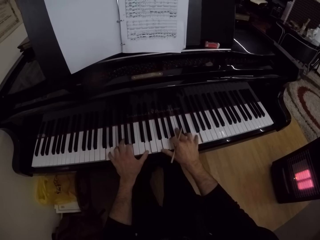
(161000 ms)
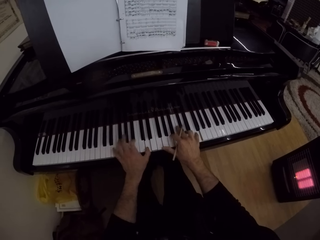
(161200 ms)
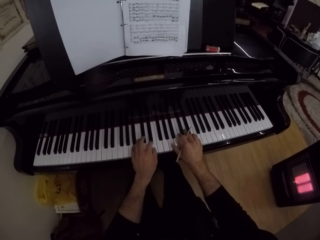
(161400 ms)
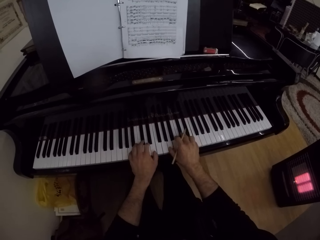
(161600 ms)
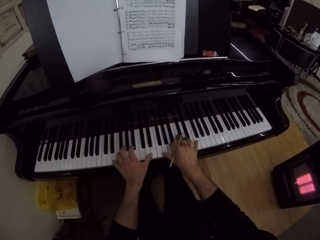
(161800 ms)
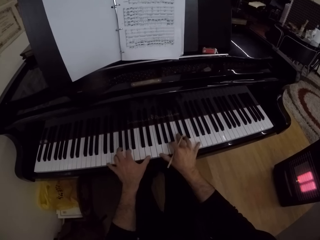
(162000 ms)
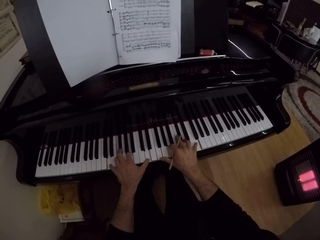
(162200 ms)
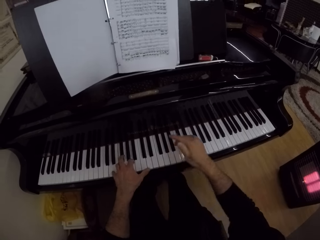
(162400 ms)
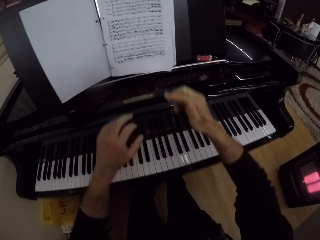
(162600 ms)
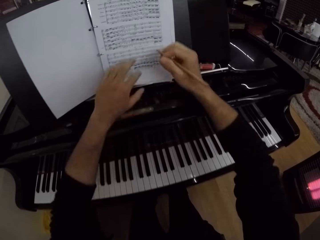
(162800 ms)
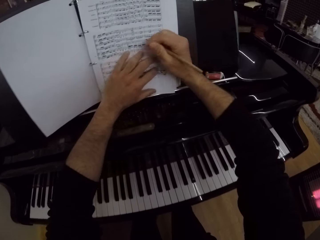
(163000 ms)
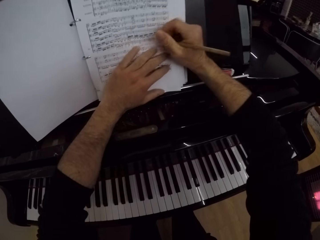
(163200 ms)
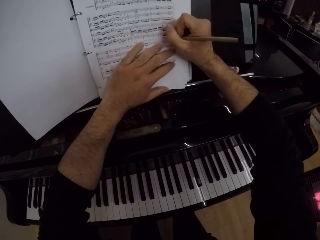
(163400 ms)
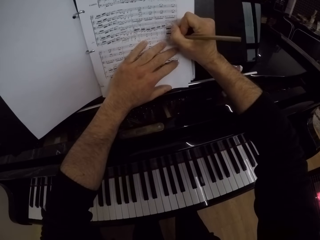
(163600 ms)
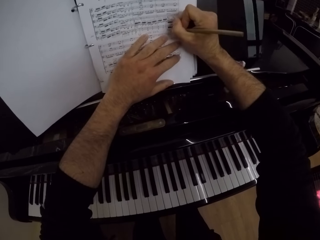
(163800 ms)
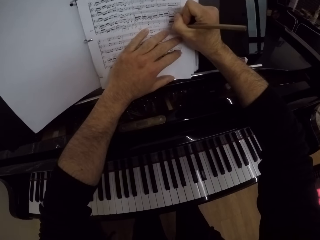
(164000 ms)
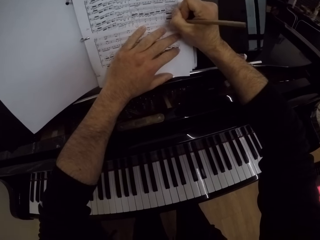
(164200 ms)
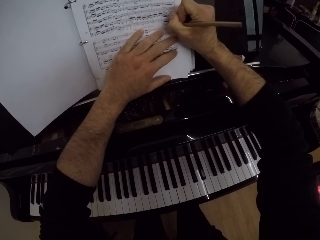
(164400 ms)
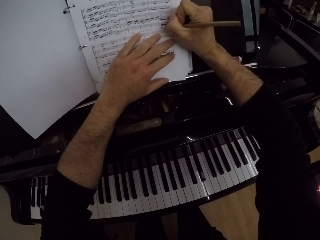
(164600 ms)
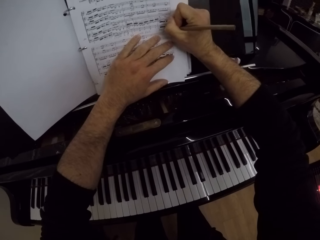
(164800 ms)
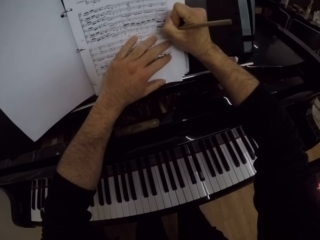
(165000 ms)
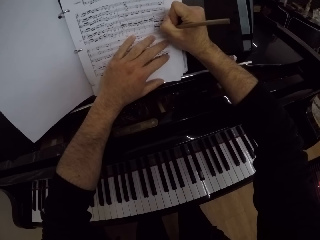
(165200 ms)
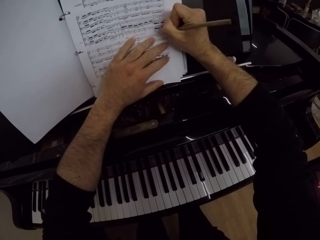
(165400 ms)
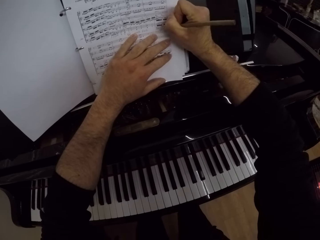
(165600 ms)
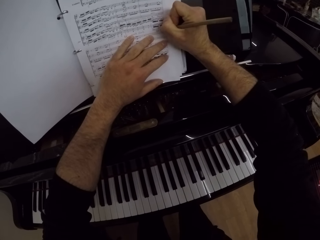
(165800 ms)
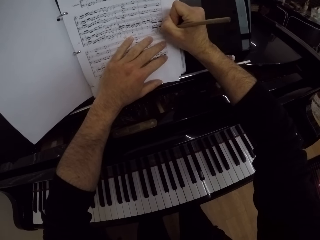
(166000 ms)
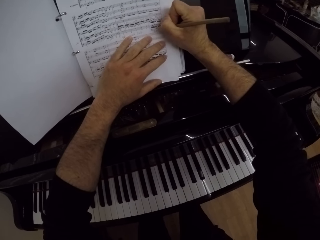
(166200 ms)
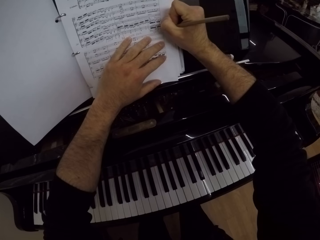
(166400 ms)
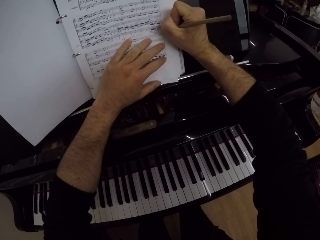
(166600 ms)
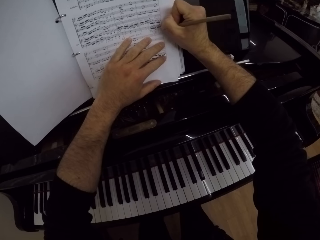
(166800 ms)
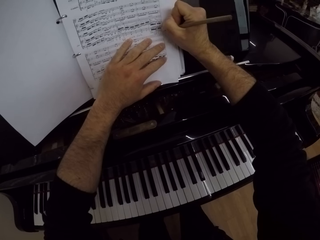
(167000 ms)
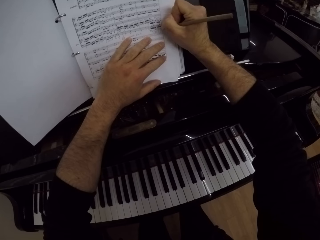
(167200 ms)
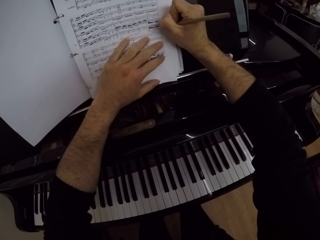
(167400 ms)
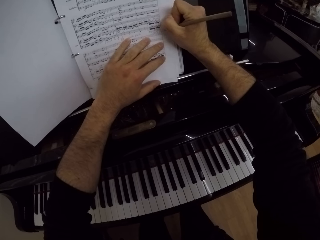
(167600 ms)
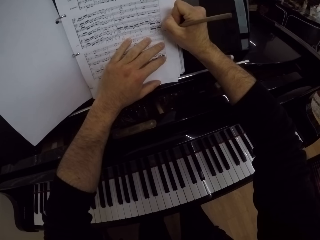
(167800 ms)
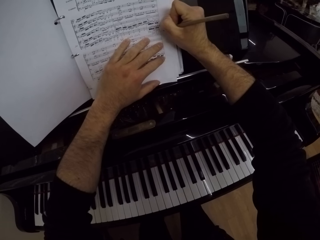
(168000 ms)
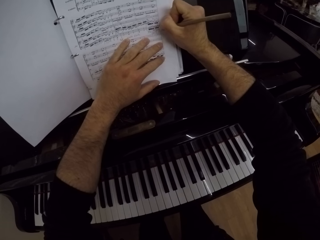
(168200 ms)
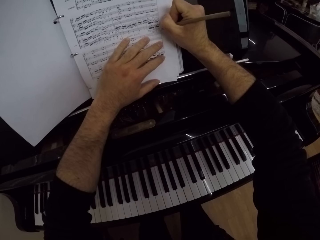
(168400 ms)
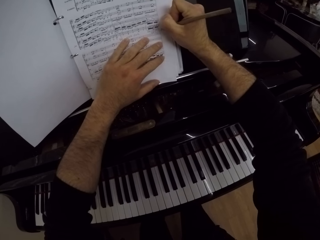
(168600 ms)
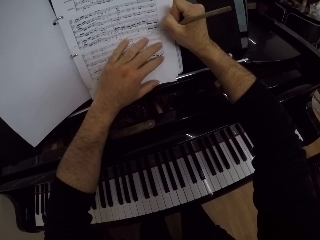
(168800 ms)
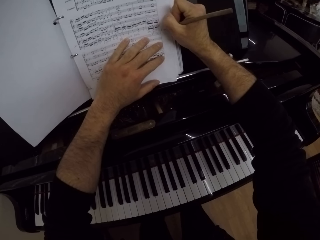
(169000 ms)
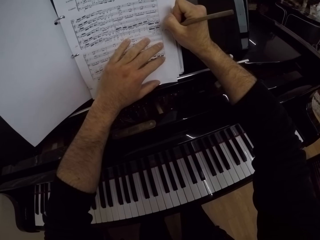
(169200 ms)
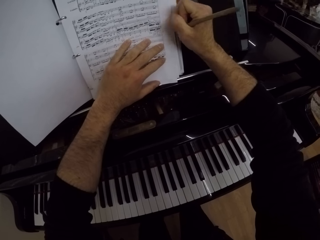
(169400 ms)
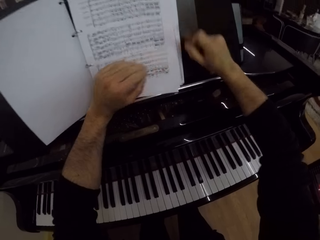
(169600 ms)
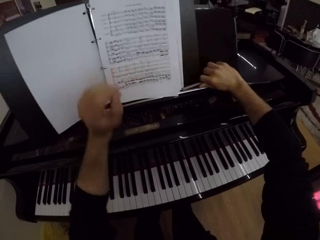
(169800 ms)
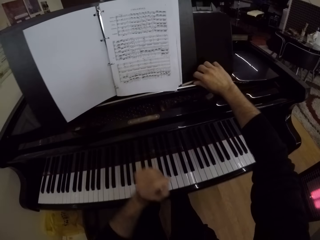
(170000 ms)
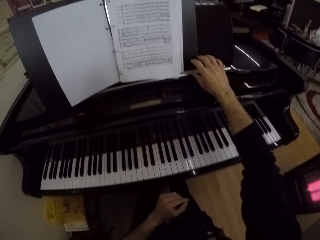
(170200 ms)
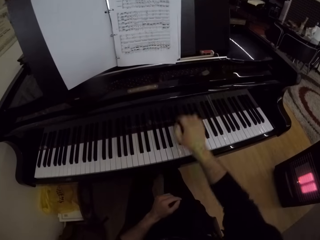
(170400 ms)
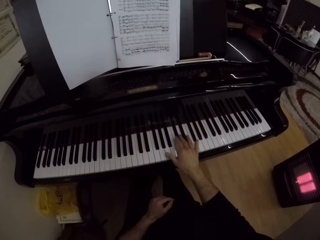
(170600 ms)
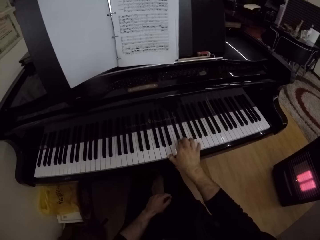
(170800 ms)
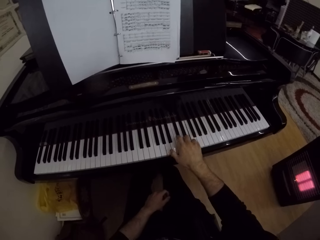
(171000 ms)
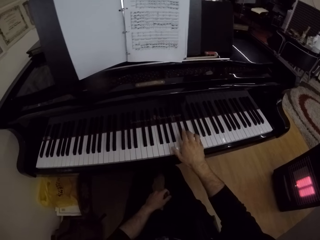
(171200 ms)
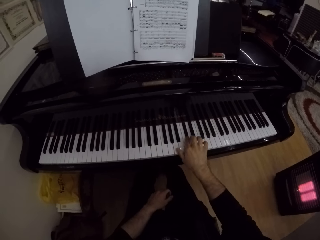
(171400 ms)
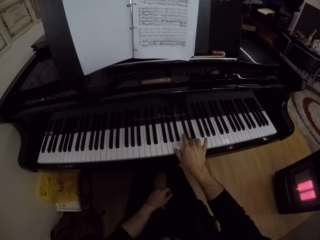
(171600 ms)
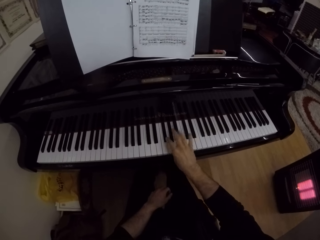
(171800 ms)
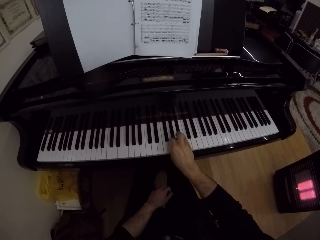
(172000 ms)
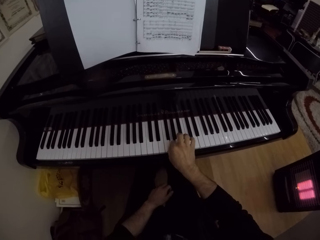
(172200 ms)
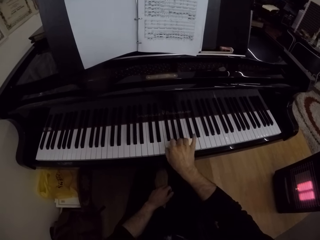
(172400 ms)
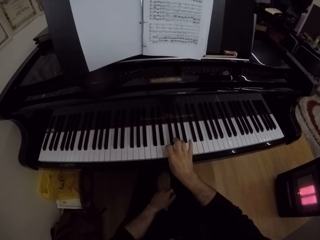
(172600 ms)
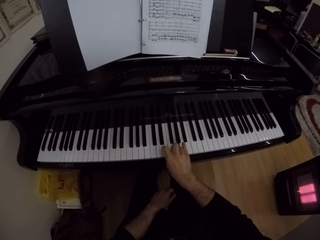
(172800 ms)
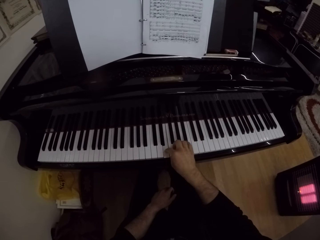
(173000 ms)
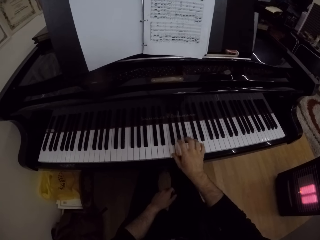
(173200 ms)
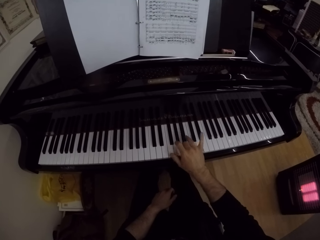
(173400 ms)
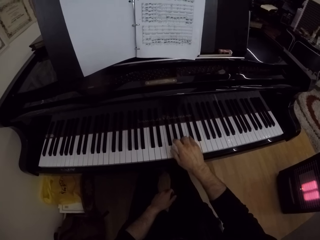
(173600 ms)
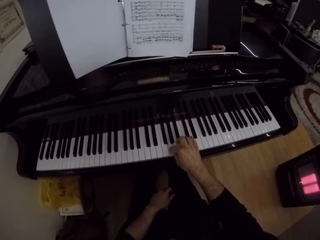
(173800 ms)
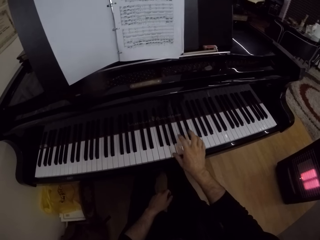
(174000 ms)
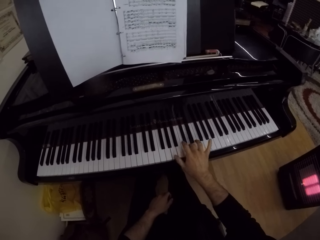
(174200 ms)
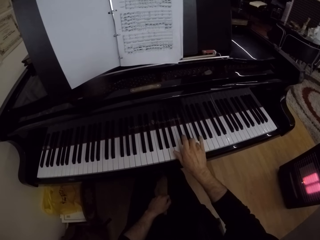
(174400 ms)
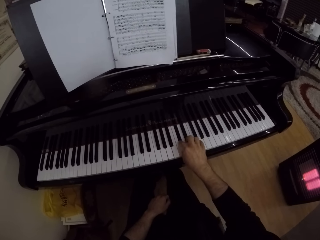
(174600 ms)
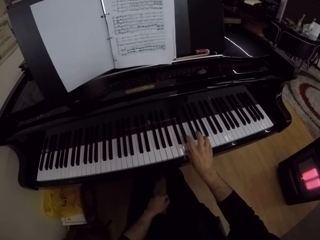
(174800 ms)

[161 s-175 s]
The camera wearer places his left hand on the piano sheet on the piano. He writes on the piano sheet with the pen in his right hand. He drops the pen on the piano beside the piano sheet with his right hand. He plays the piano with his right hand.

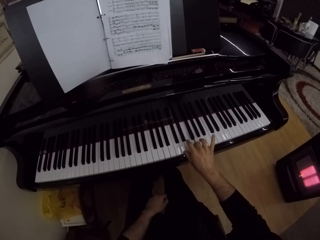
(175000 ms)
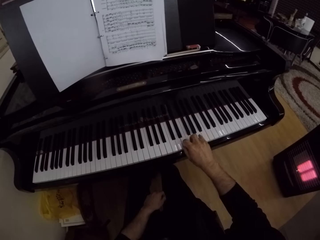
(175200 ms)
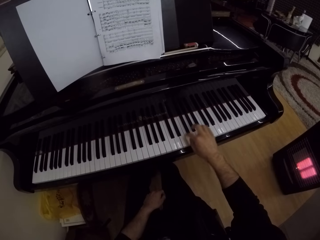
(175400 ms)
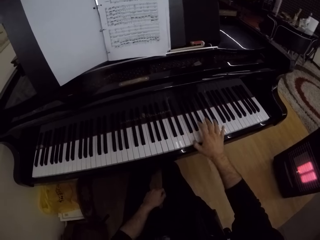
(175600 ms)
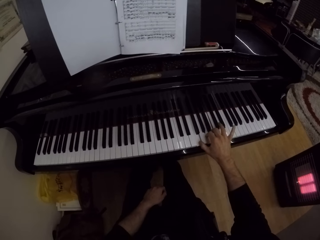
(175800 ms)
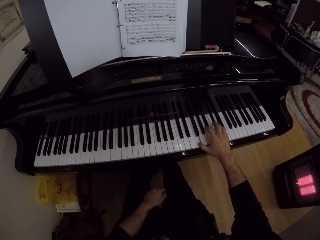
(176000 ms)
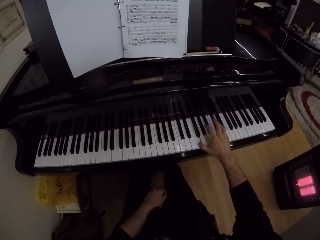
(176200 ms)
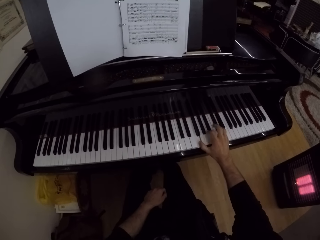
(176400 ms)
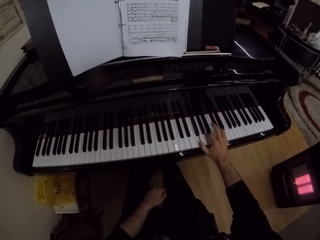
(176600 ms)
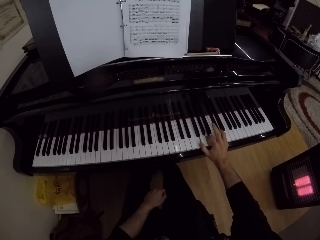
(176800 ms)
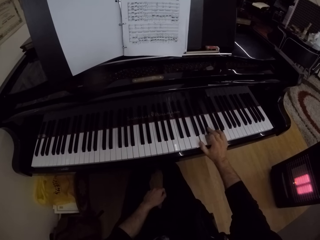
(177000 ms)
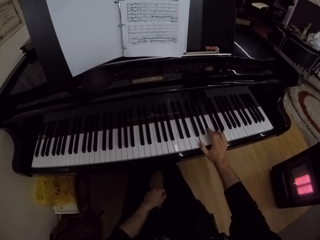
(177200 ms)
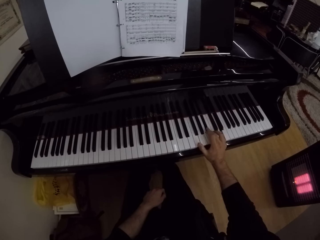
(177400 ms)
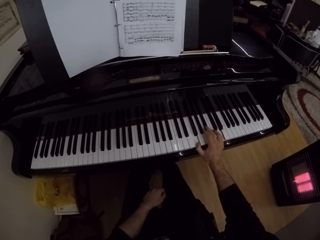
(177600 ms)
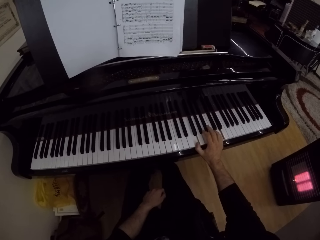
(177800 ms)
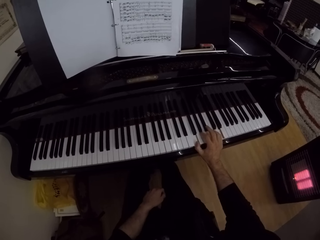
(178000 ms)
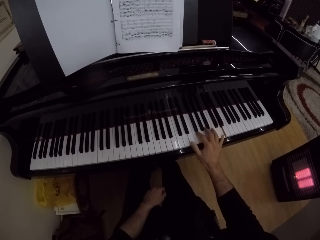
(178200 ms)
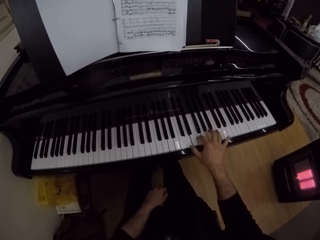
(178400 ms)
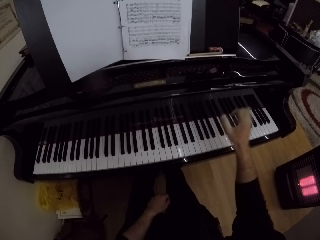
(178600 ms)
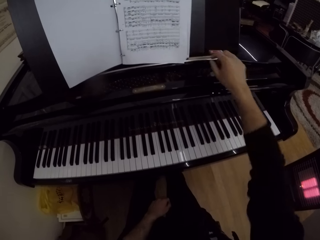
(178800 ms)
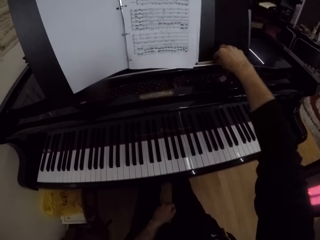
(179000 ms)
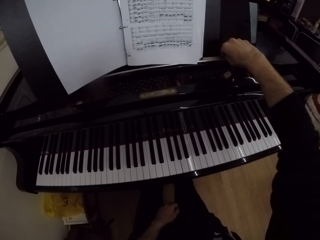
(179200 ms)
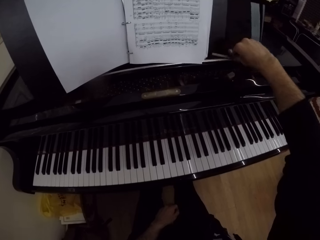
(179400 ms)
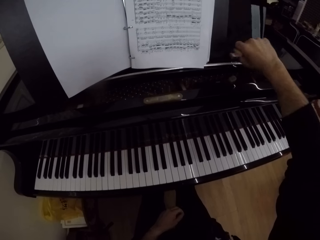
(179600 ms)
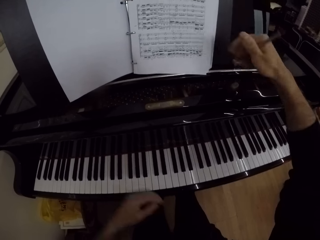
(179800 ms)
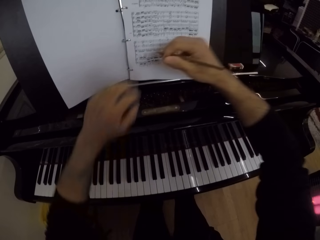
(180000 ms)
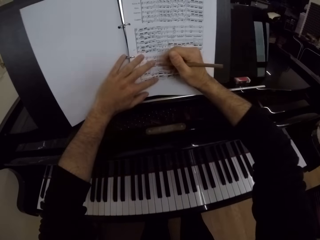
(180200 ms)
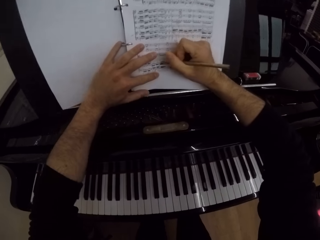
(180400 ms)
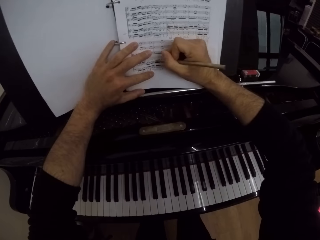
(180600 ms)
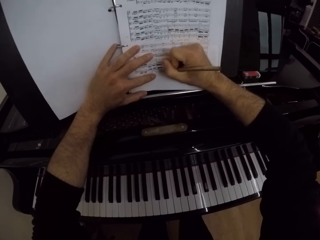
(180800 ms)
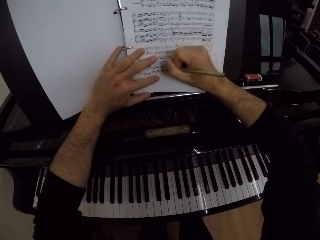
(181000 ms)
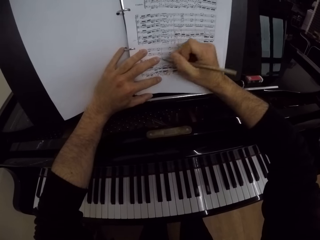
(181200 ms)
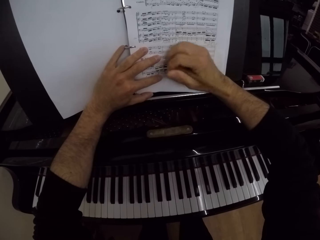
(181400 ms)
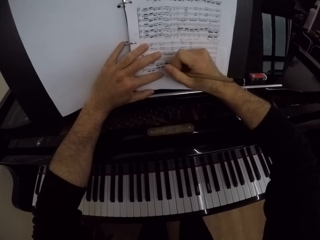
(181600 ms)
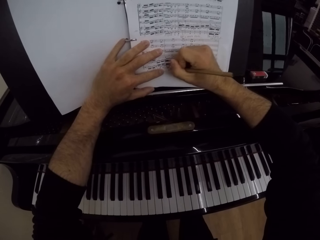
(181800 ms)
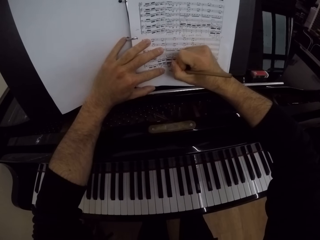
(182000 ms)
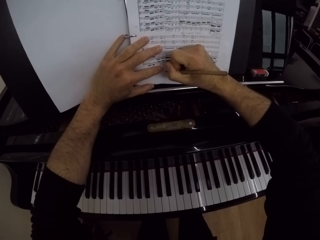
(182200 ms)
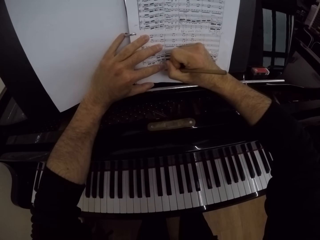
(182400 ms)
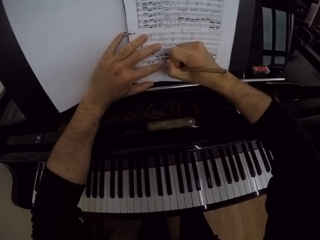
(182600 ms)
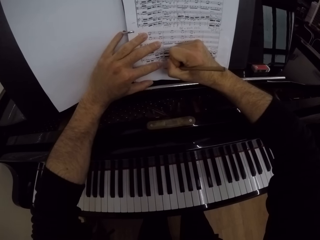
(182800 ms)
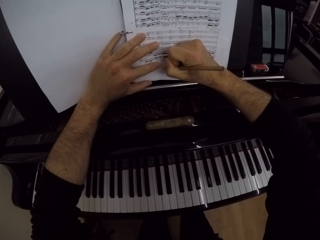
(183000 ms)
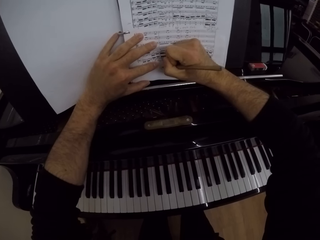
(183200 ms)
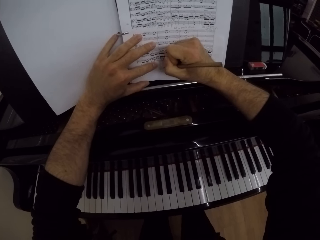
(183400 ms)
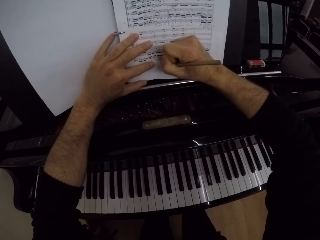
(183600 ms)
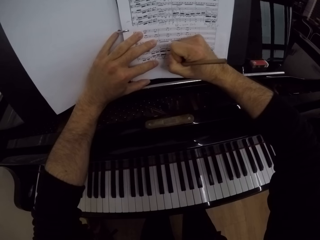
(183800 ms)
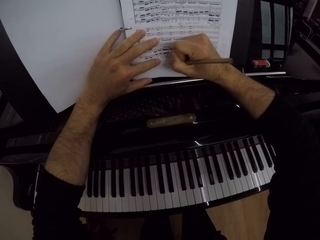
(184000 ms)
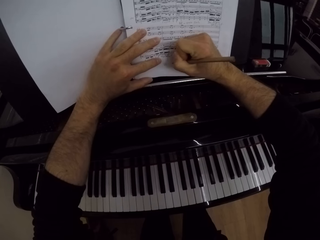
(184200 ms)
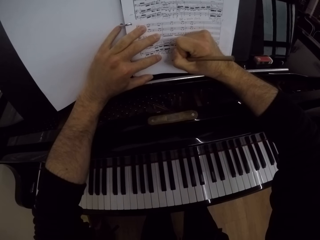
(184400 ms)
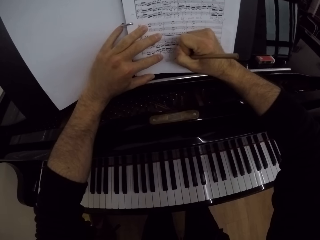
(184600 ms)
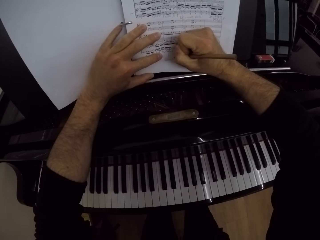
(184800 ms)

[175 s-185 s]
The camera wearer picks up the pen on the piano with his right hand. He places his left hand on the piano sheet on the piano. He writes on the piano sheet with his right hand.
